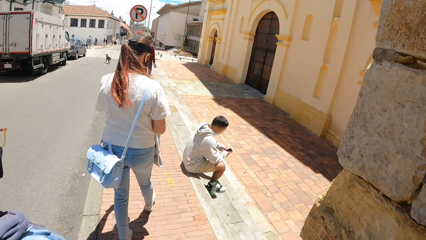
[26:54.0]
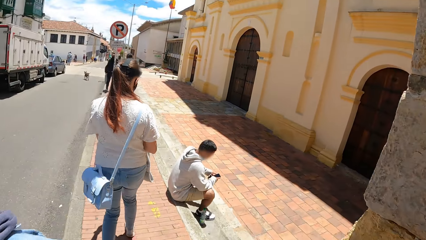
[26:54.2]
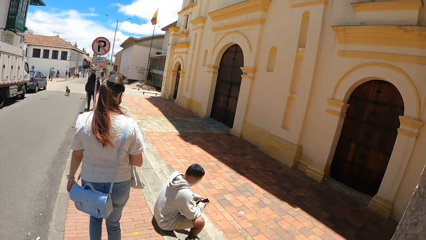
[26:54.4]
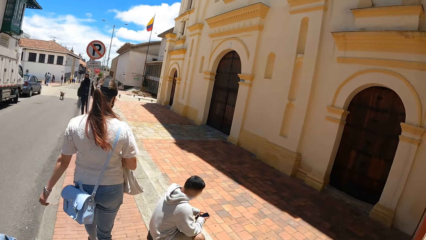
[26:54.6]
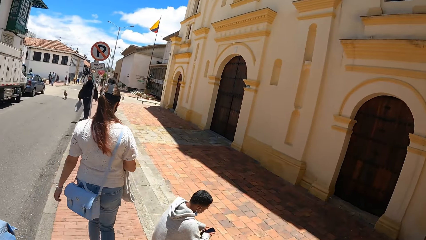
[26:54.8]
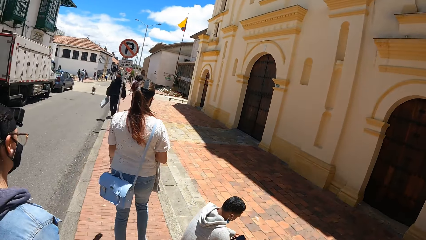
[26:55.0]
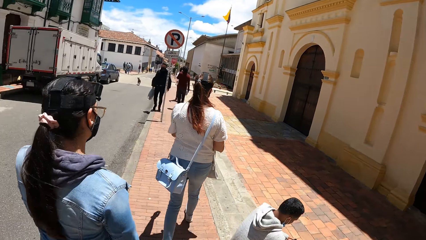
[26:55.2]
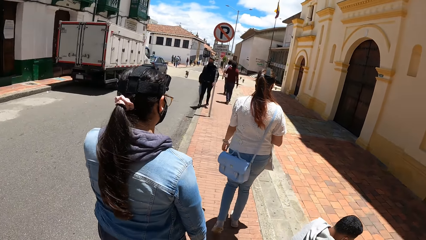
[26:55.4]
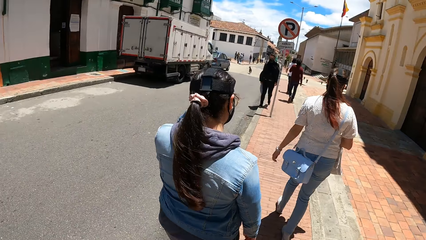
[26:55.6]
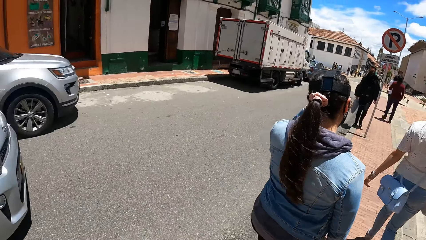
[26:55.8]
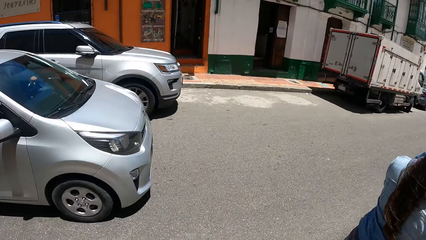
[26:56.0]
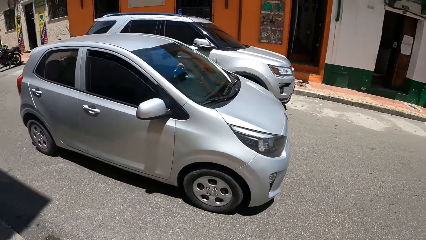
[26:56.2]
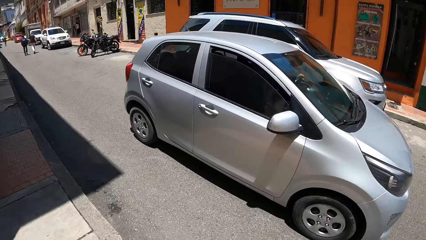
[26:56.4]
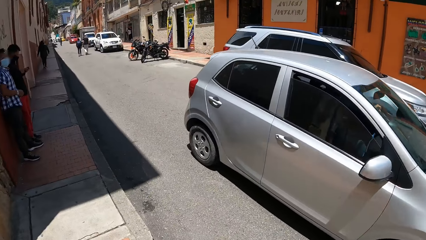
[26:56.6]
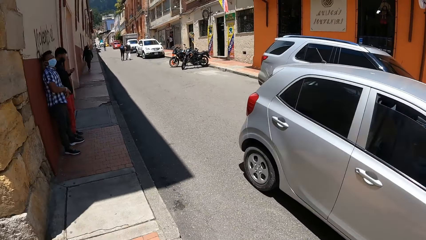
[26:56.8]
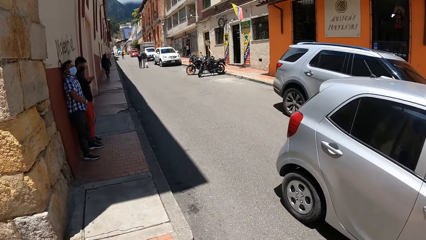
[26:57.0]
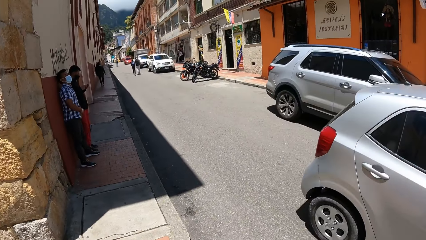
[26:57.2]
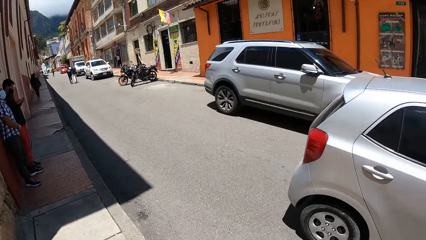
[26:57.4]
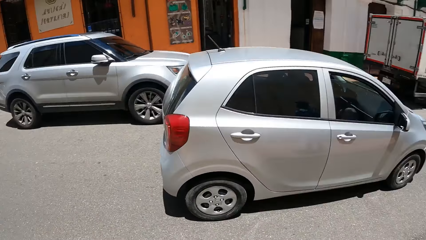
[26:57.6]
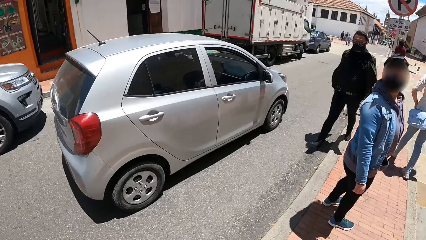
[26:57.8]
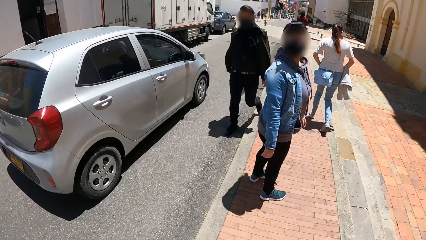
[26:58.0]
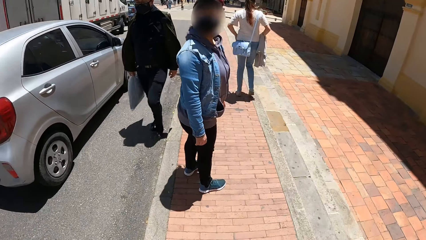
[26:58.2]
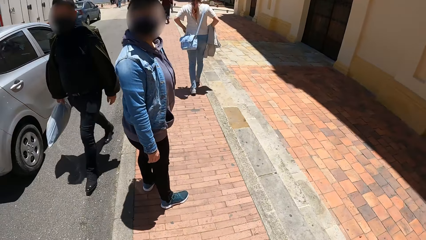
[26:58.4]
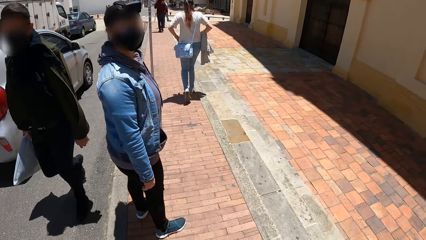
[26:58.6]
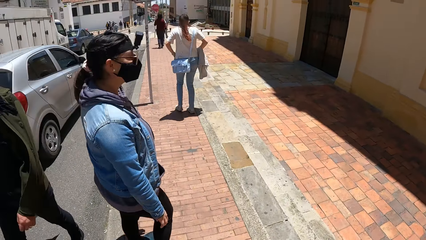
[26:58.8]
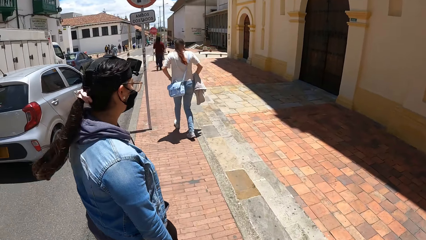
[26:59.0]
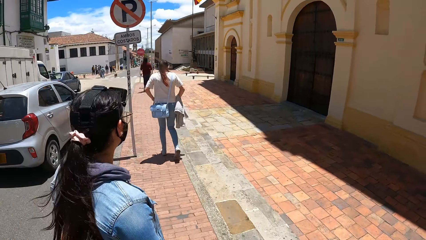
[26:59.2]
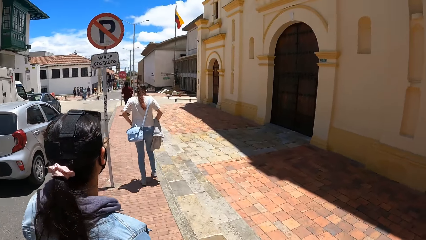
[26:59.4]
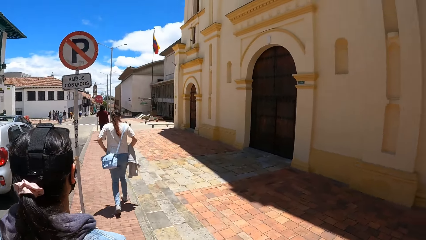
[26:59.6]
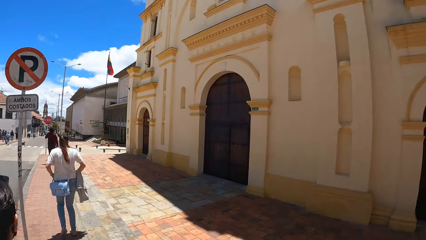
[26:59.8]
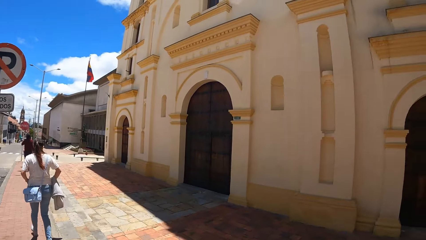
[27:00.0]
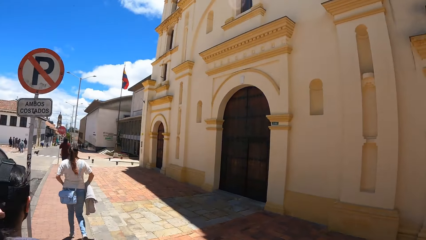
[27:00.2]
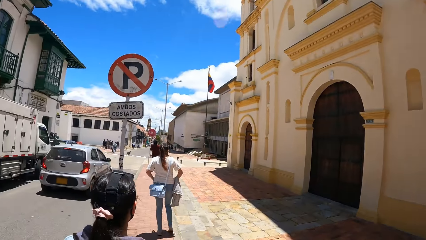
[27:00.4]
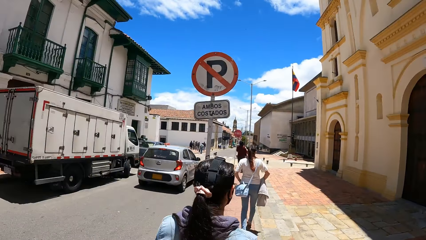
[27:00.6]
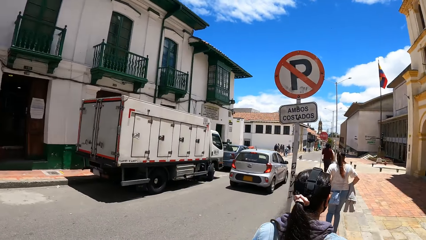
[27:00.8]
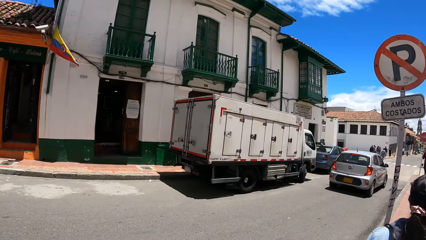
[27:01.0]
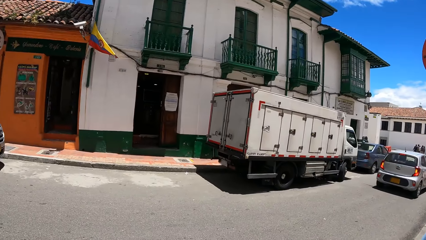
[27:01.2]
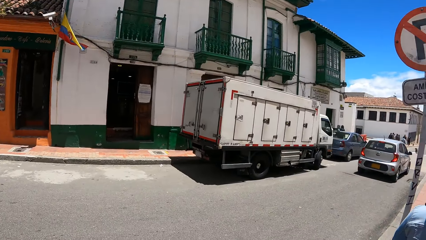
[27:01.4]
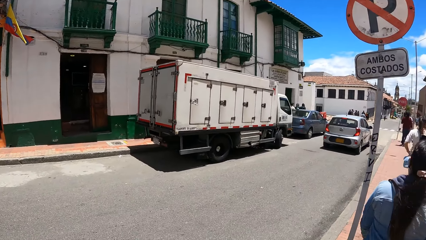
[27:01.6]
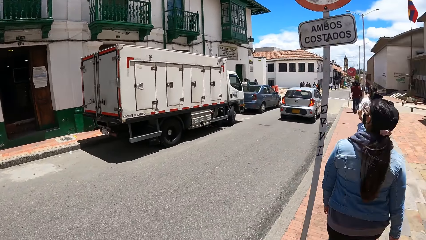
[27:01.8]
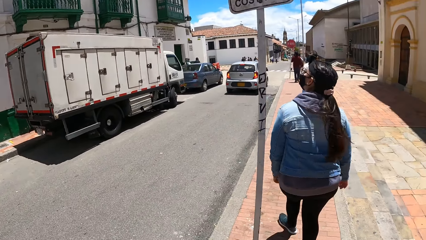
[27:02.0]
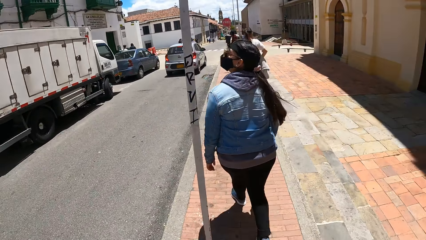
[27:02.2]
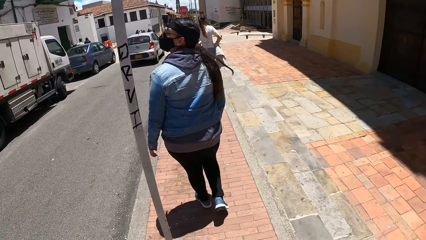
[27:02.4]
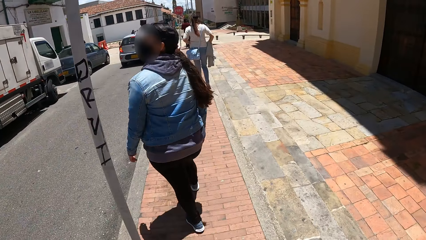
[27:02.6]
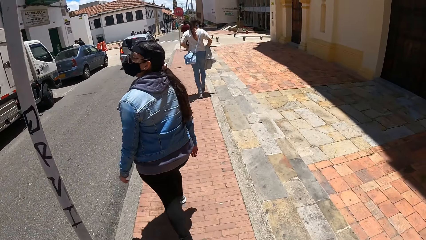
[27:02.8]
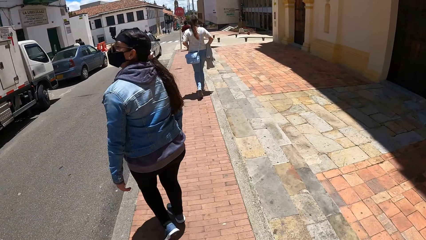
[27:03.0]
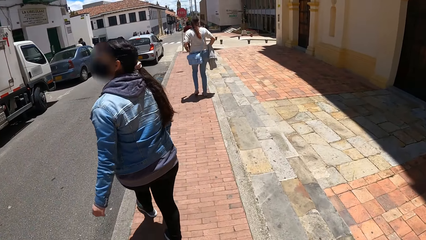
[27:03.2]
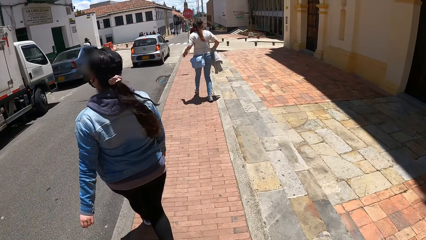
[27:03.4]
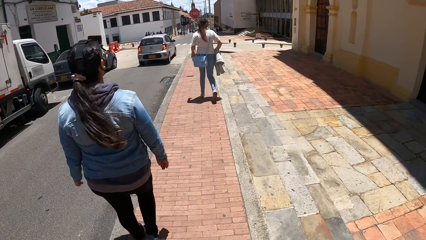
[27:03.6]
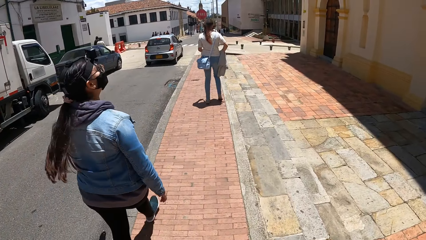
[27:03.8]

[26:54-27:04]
The camera wearer looks around the road. A silver car drives past the camera wearer. The camera wearer walks on the roadside.

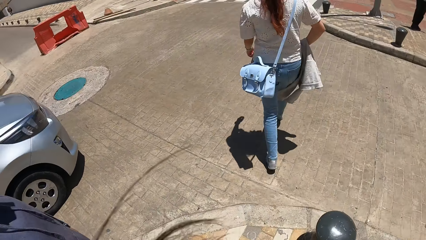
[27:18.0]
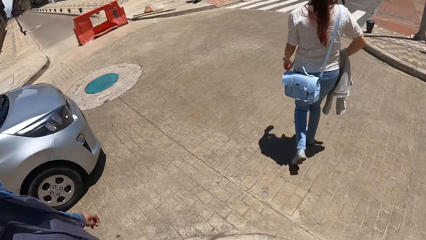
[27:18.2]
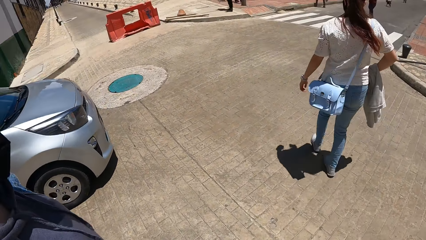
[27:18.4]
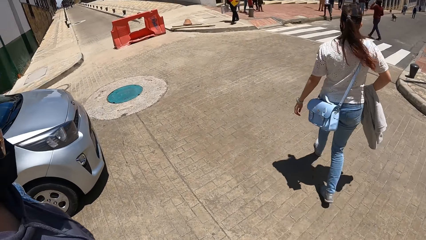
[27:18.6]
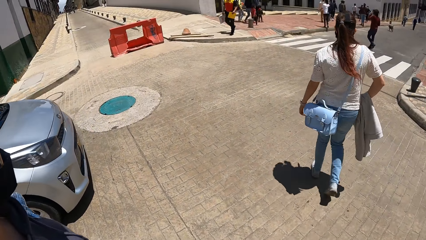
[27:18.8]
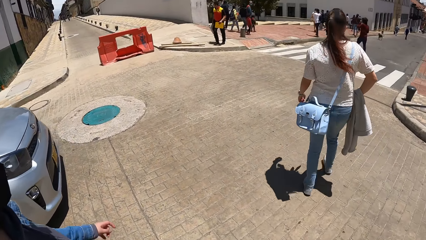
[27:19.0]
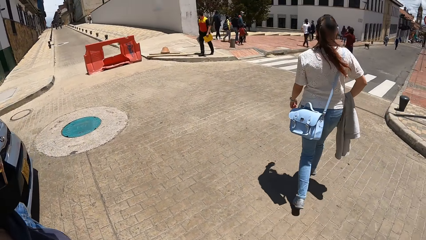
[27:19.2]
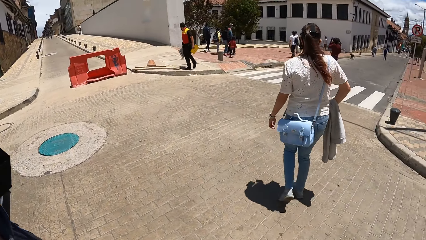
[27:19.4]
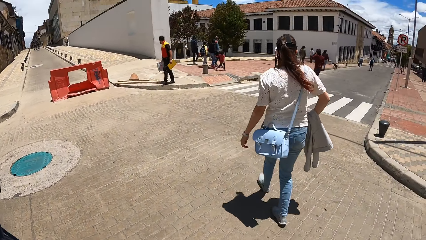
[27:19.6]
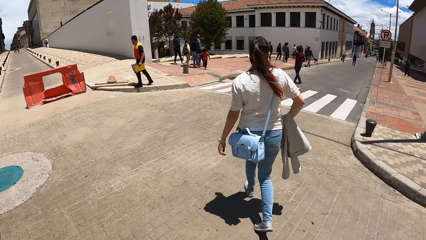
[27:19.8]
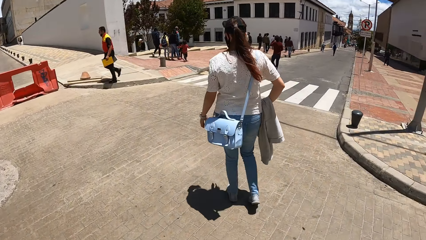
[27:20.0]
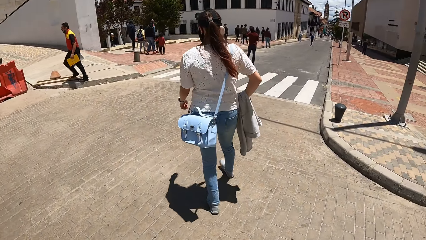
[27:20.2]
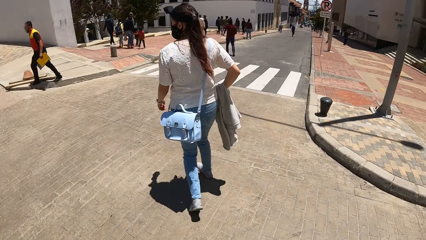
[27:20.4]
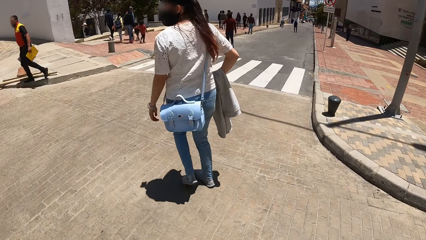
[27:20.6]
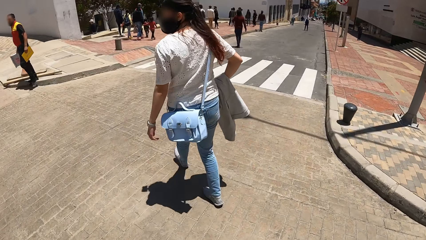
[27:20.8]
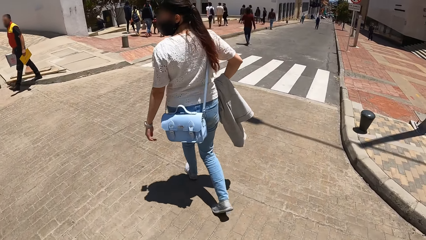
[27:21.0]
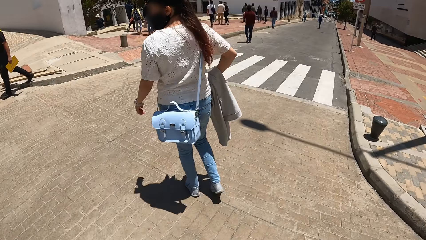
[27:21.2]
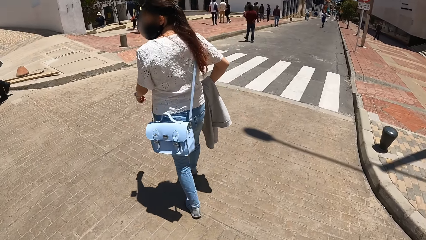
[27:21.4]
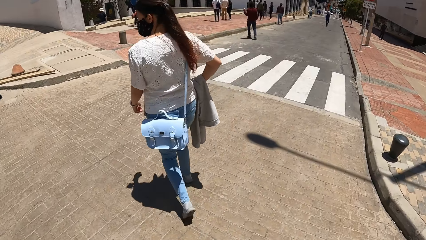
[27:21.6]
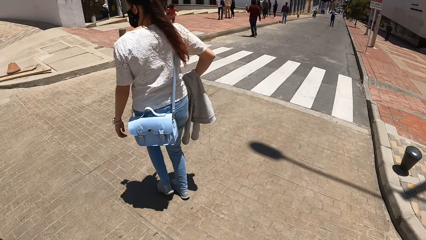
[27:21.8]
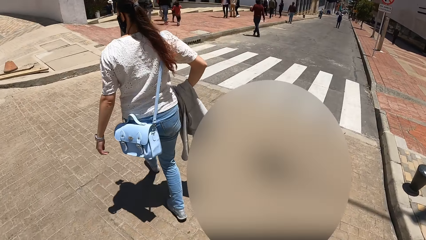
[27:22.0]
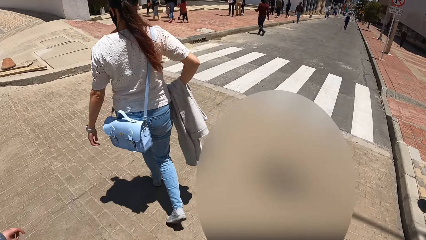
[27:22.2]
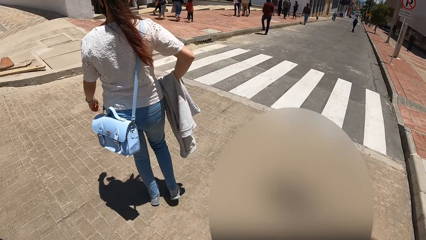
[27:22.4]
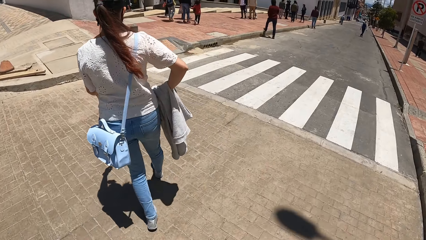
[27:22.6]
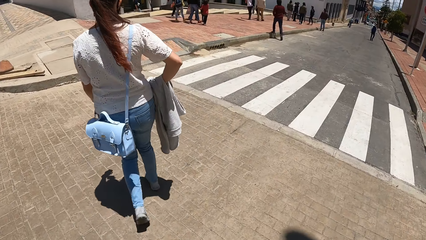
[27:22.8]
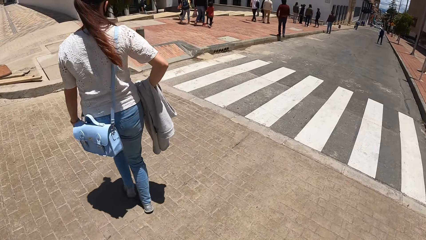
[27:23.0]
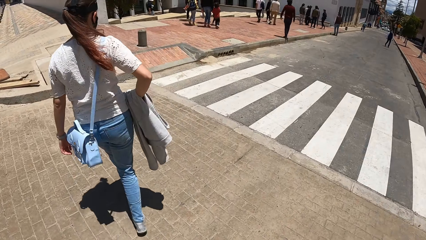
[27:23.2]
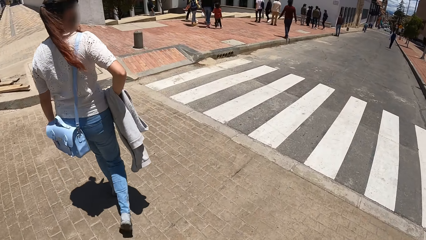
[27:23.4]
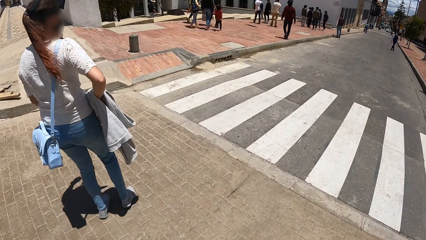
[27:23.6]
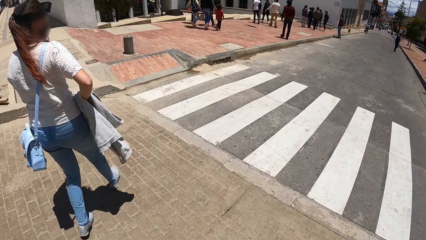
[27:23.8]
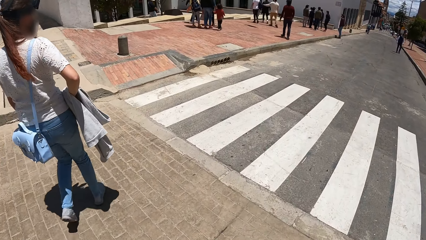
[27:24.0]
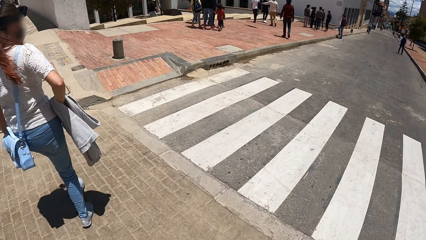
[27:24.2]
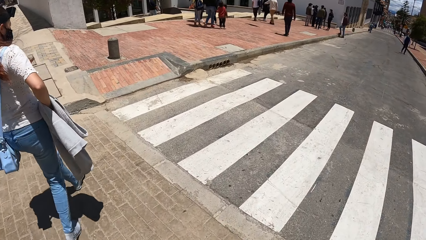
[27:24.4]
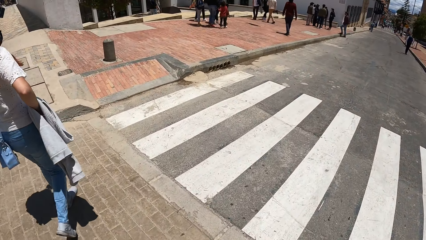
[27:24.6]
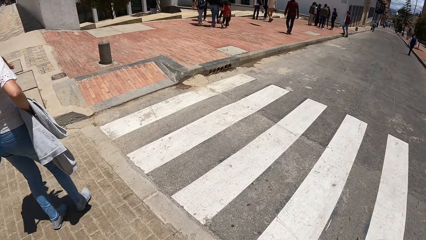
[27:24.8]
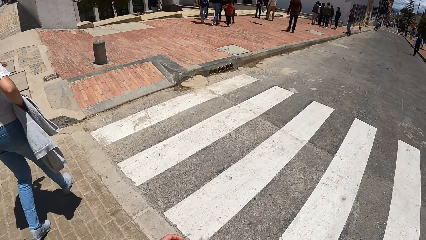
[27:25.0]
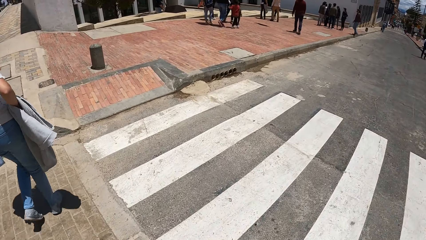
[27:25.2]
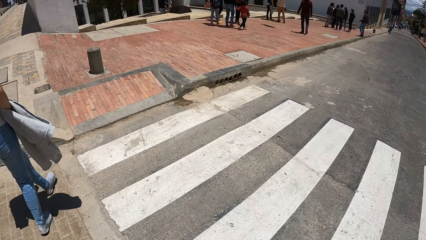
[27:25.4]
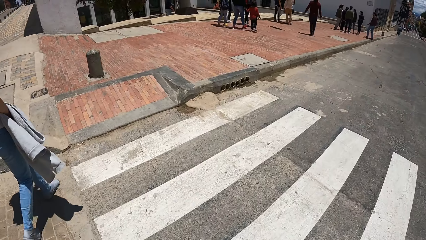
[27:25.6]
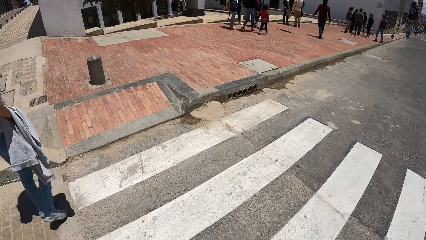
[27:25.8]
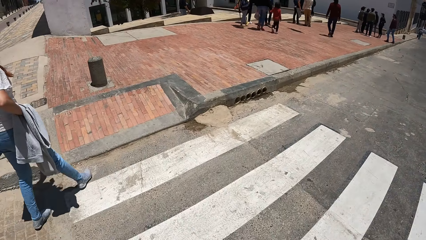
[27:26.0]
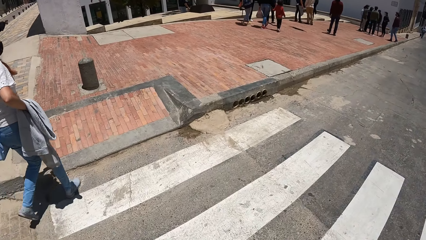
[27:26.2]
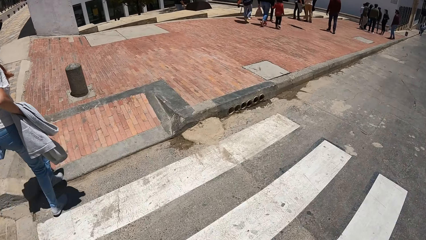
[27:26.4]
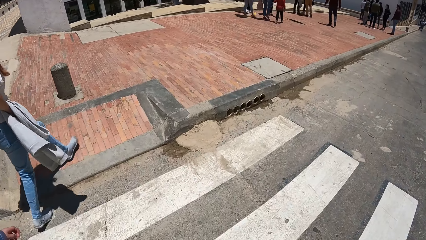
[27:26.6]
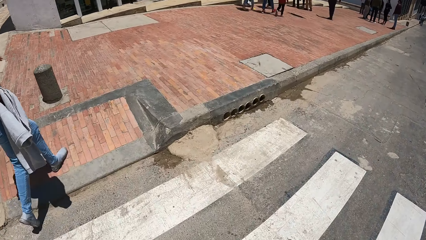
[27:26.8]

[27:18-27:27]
The camera wearer crosses the road.
